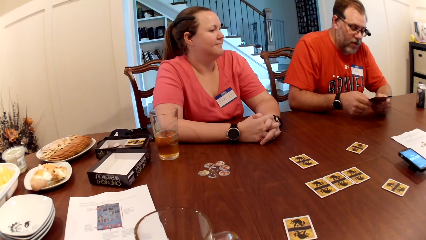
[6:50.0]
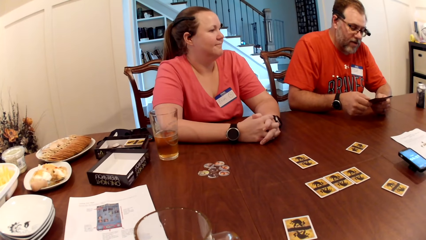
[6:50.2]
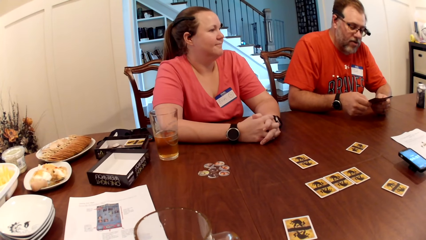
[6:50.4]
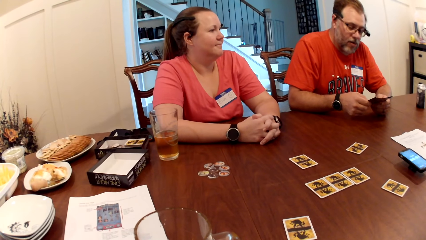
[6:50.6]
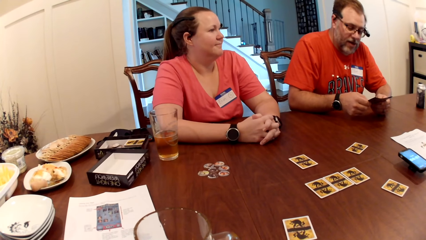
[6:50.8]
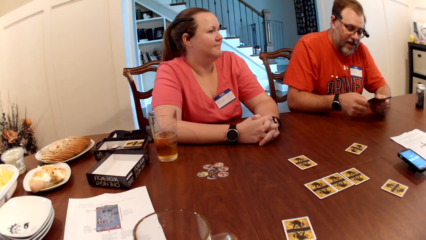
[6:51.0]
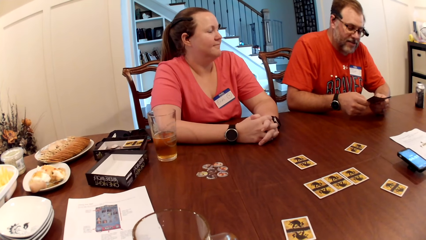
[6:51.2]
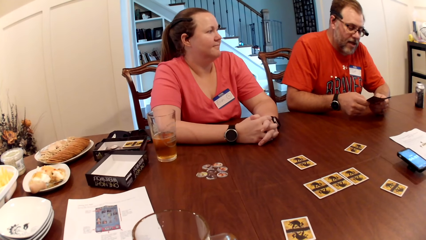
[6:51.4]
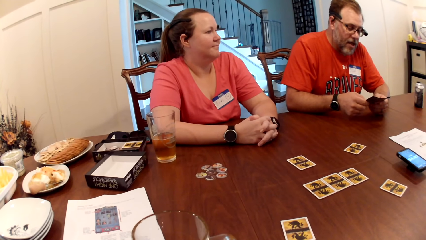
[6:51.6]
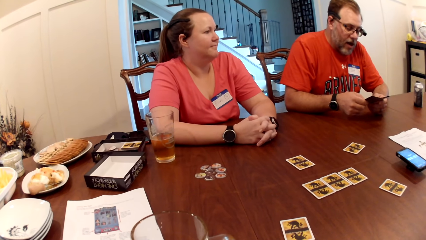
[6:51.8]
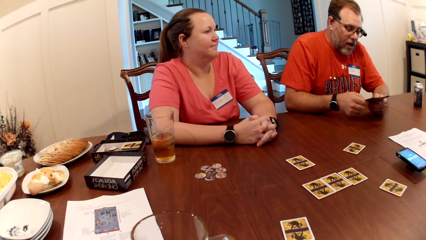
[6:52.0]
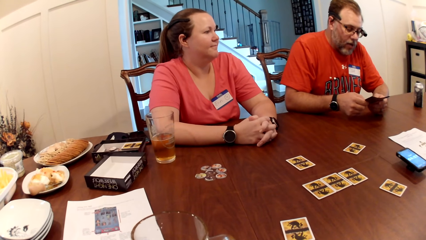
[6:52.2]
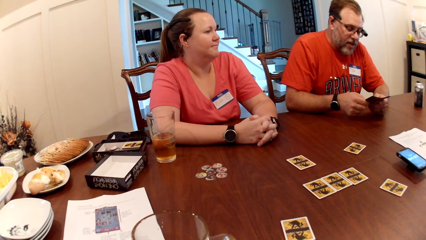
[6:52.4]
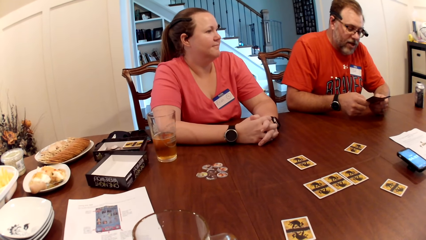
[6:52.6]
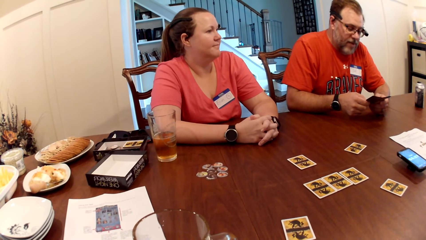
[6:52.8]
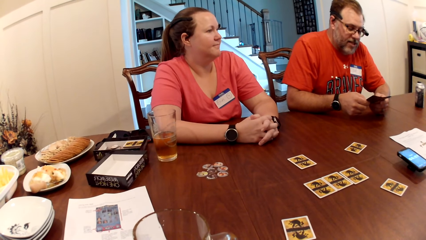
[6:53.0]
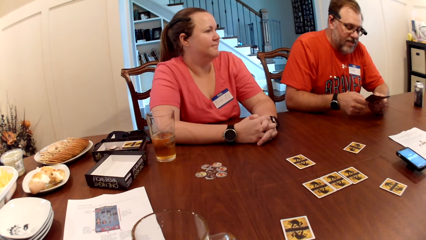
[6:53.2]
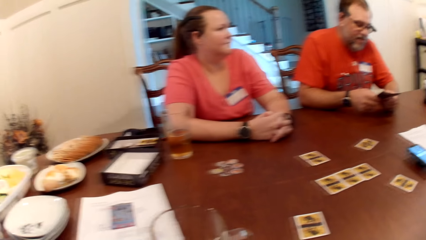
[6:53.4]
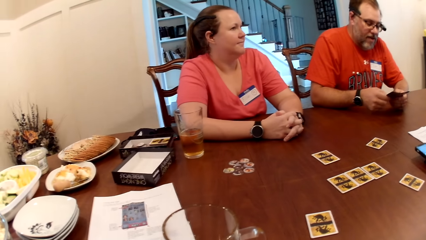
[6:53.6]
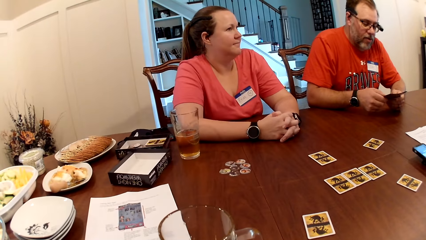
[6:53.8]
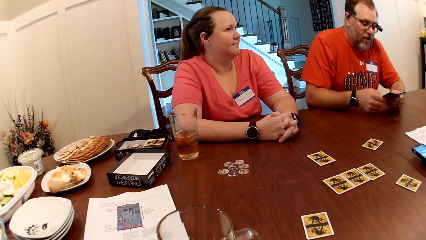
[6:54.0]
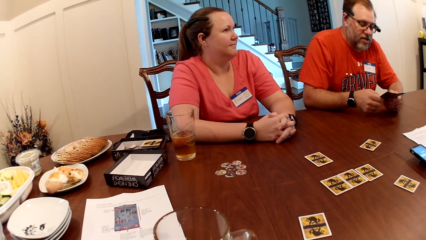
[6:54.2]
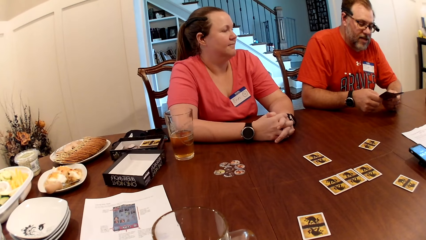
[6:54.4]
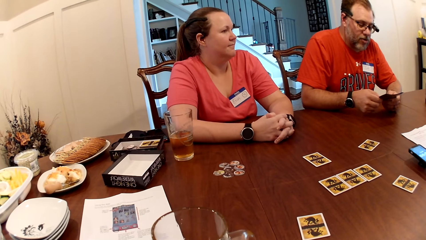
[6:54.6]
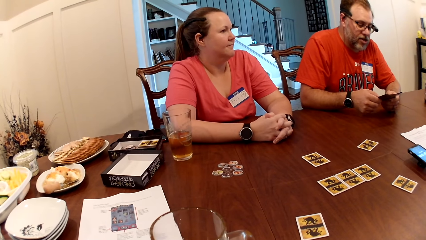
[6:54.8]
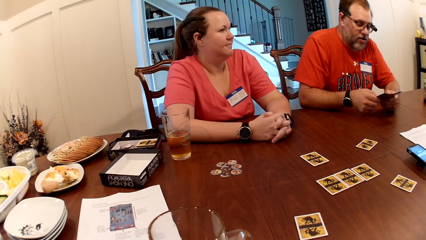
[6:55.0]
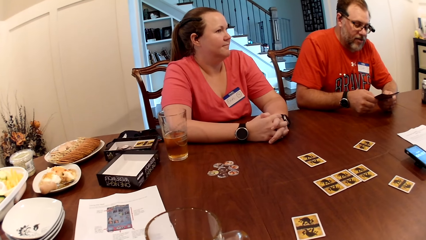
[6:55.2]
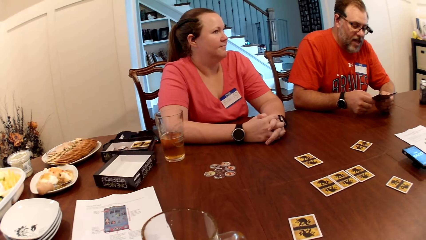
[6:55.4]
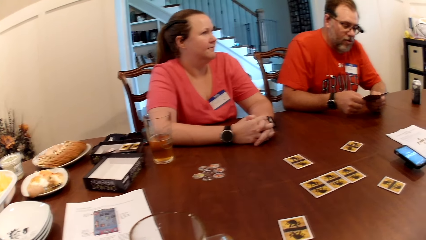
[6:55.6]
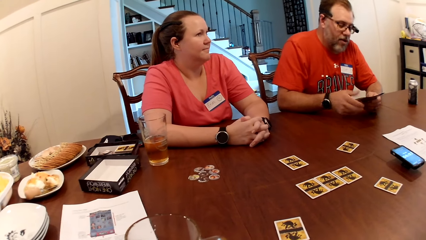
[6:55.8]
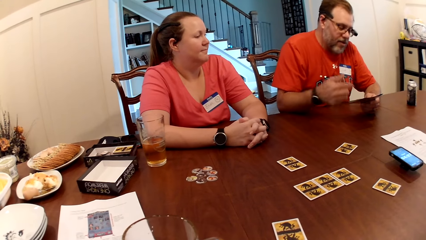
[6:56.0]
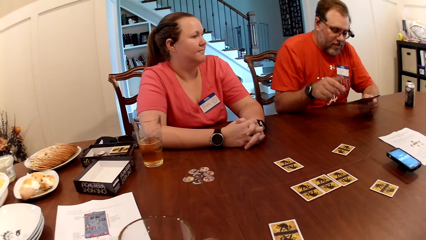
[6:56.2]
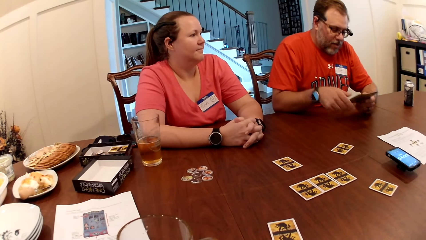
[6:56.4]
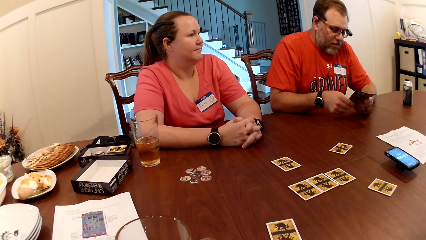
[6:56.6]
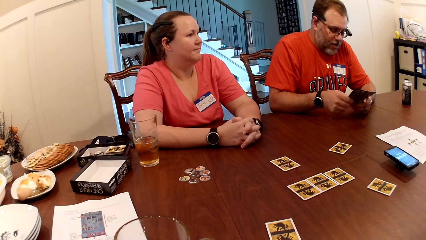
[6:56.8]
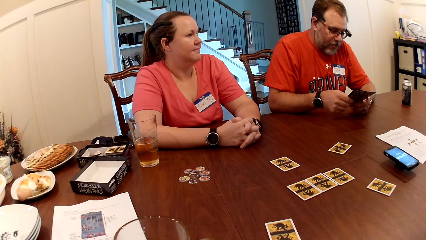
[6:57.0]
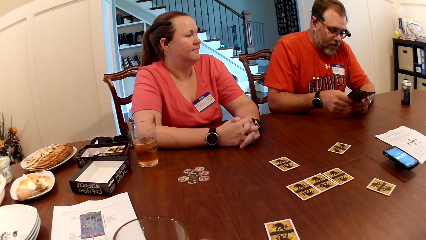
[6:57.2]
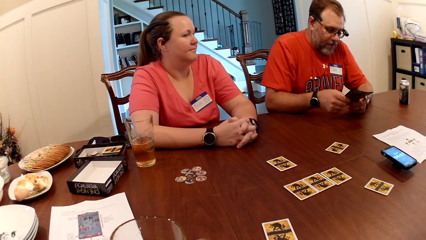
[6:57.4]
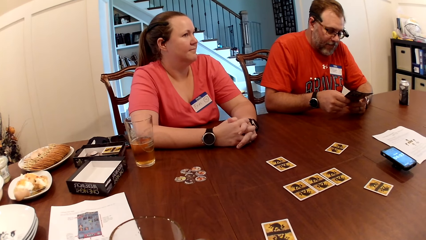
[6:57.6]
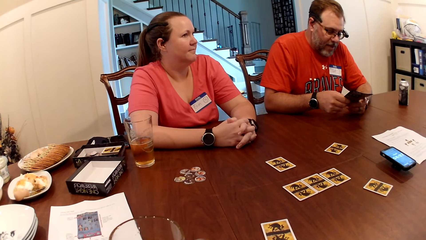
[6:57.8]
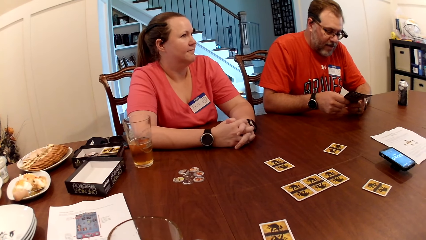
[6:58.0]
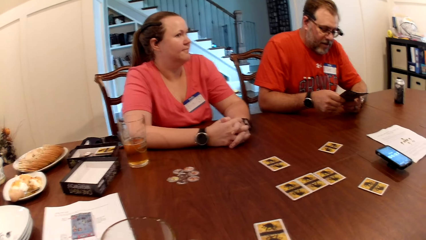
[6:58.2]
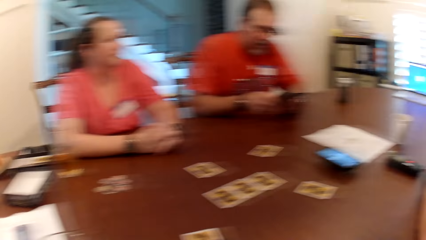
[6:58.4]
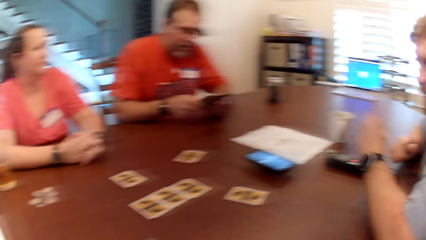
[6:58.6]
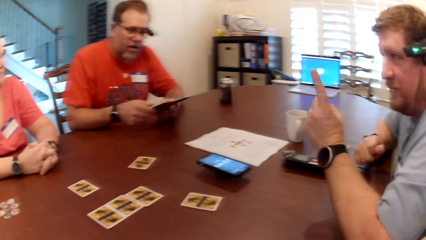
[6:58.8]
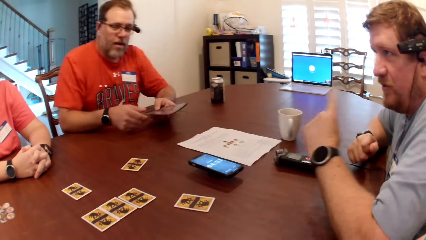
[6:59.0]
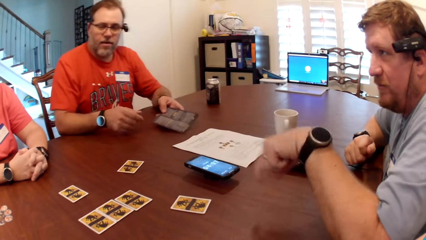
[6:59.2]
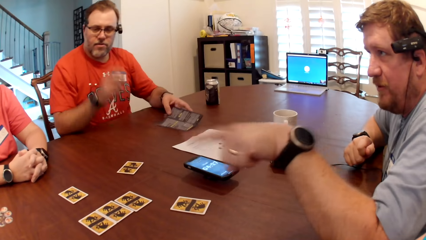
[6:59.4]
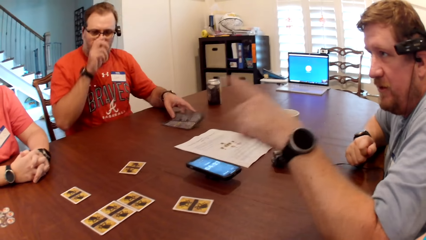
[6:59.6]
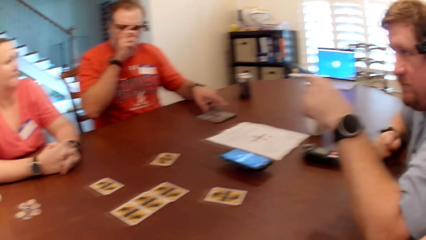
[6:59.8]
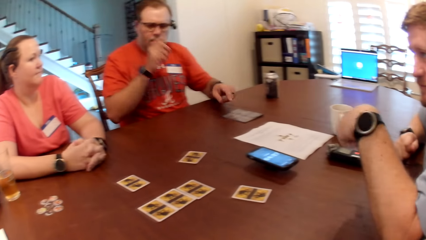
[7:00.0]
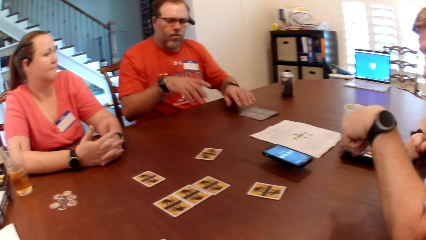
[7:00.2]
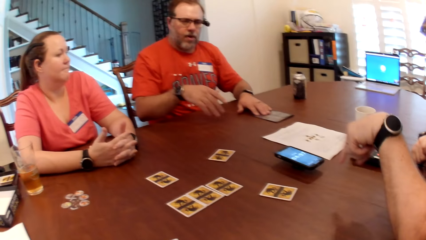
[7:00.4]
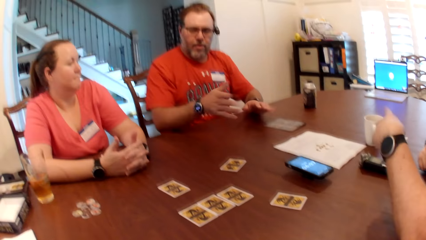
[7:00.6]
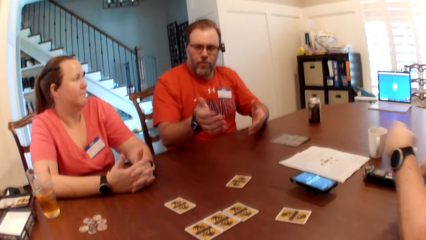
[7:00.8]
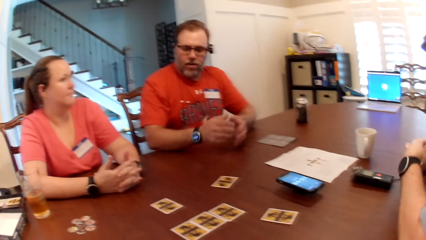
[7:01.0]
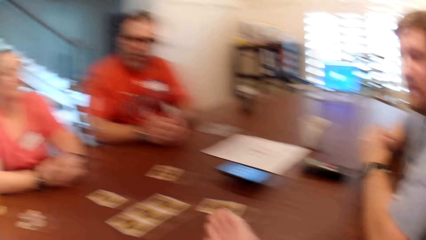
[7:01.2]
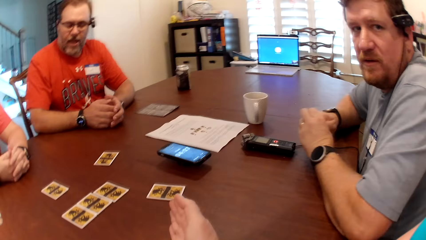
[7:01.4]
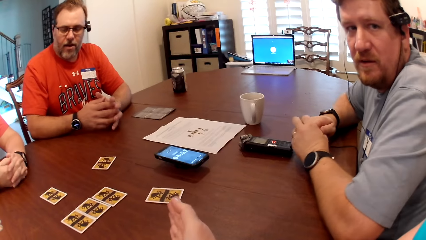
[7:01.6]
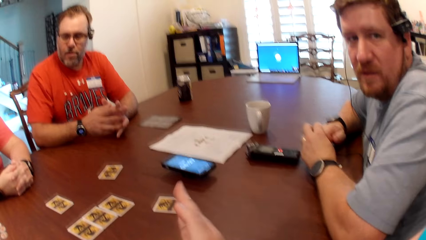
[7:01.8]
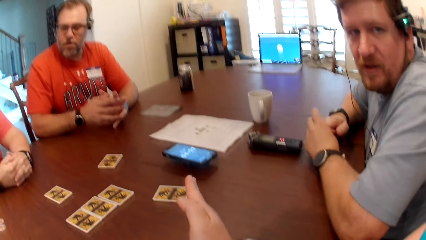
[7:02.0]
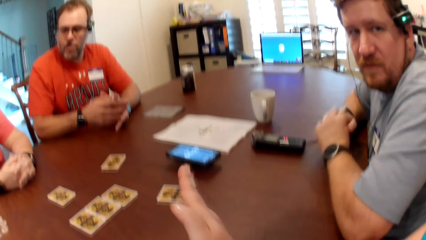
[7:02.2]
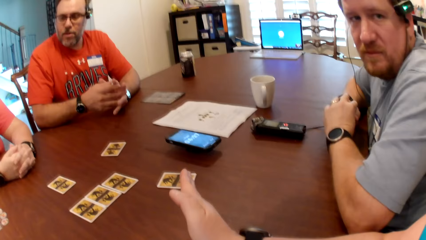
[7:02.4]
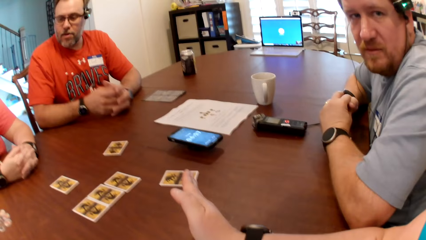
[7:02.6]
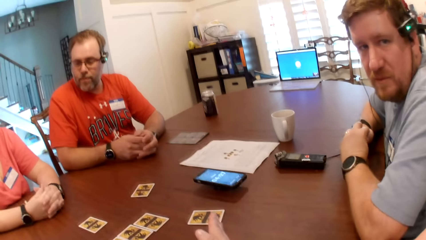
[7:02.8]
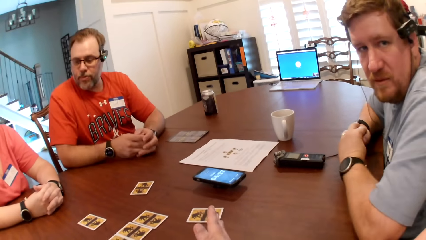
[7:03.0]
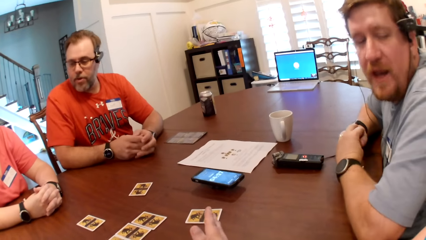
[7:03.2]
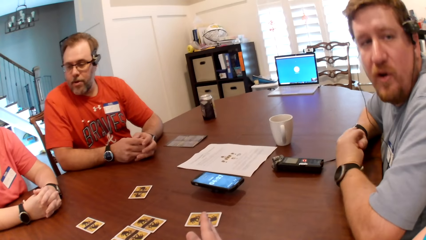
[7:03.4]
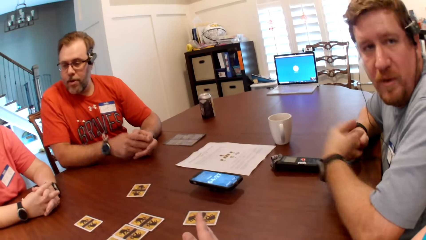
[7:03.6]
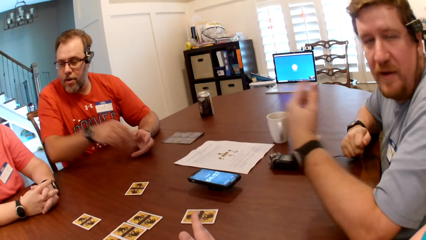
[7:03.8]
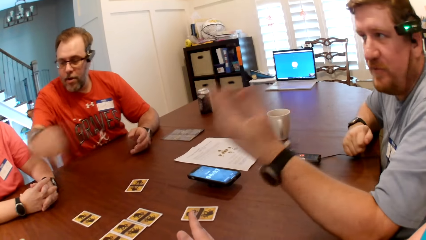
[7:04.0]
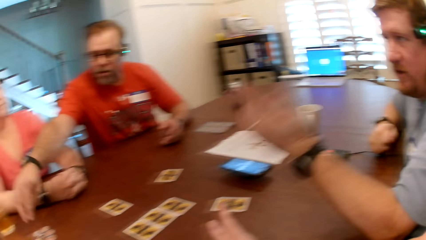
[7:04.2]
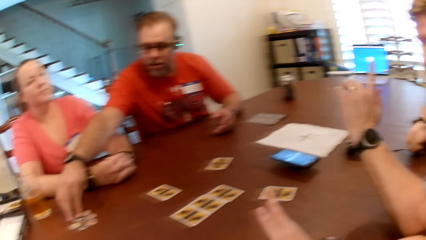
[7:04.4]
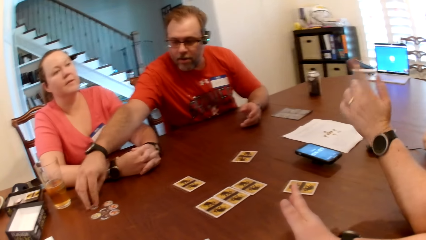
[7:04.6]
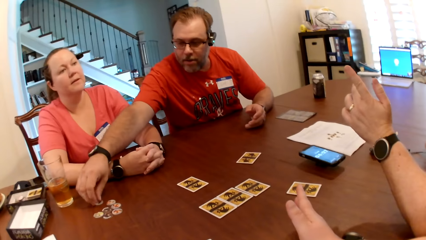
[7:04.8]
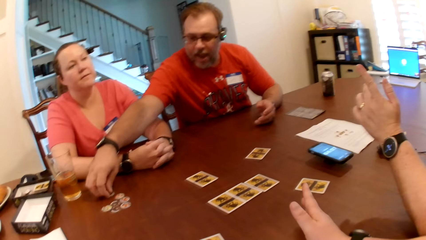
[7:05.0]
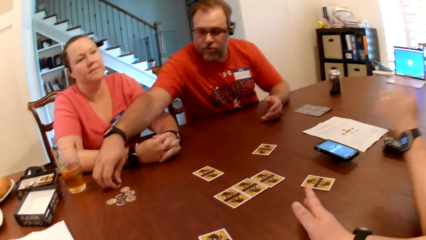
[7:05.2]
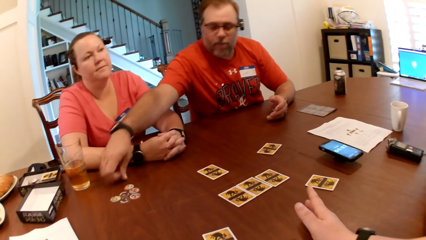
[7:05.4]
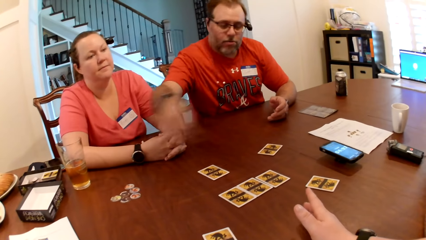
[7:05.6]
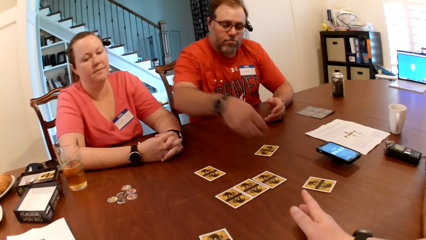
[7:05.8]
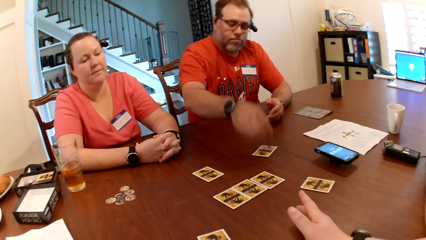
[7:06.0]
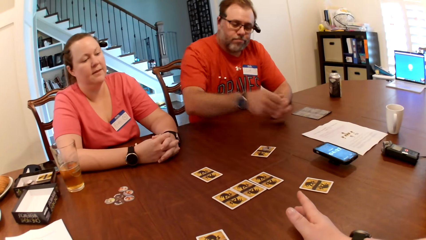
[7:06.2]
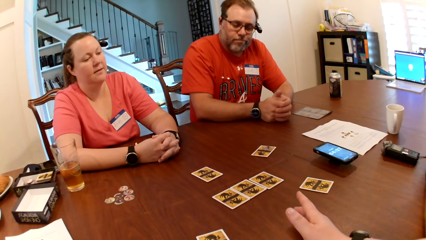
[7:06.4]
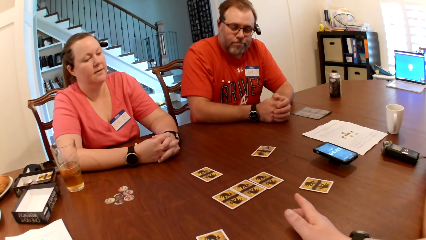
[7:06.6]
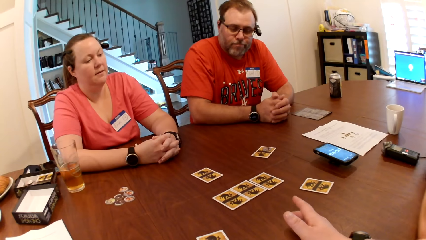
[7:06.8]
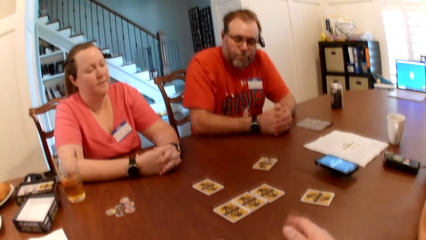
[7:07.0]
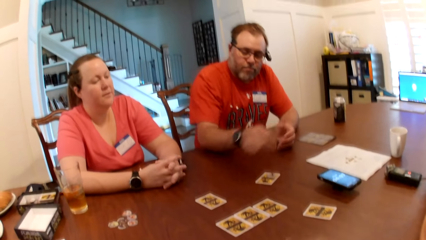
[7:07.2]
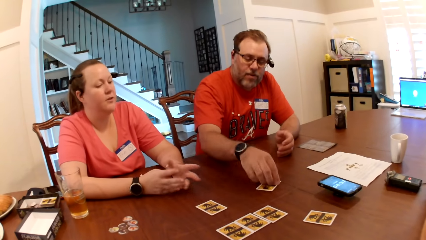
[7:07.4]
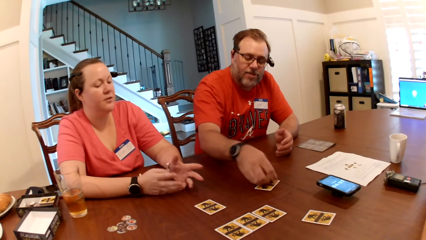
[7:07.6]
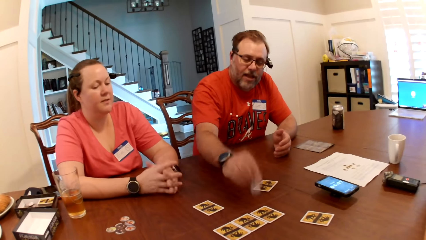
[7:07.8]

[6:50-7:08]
A man holds the game manual or magazine with his left hand. He flaps the hand, holds the game manual with both hands and reads the page of the magazine. Another man interacts with the first man and the camera wearer. The other man flaps the hand. The first man holds the game manual with his left hand and places the game manual on the table with his left hand. He adjusts a pair of glasses on his face with his right hand. A third man moves the game manual on the table with his left hand. The camera wearer flaps the hand. The third man picks a poker chip from the table with his right hand, drops the poker chip on a card on the table with his right hand and picks the poker chip from the card on the table with his right hand.
